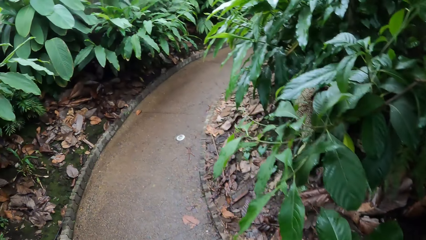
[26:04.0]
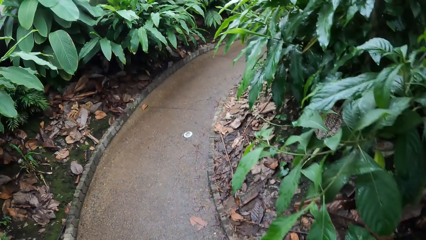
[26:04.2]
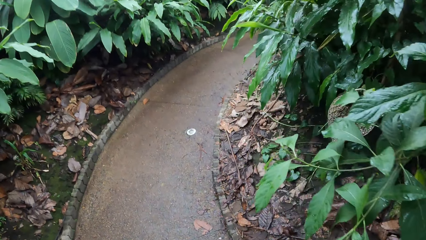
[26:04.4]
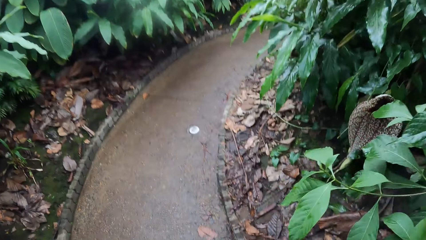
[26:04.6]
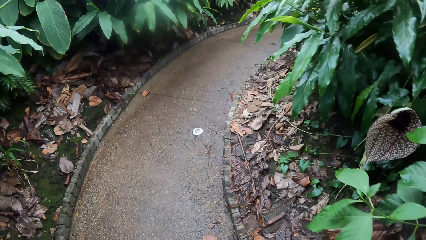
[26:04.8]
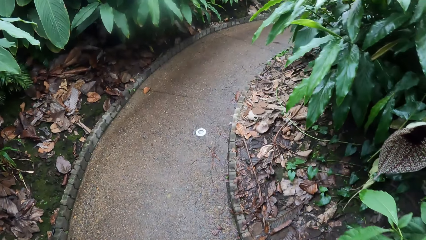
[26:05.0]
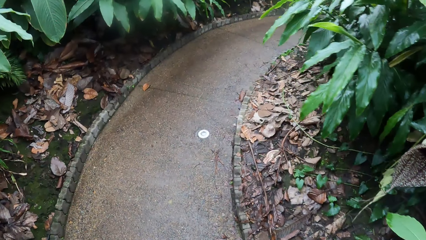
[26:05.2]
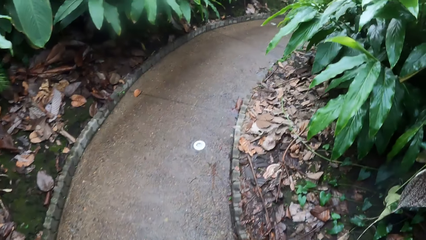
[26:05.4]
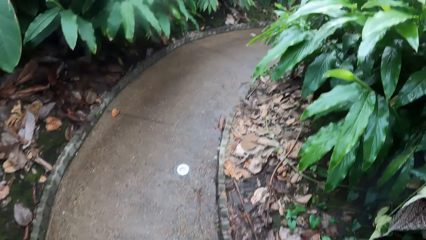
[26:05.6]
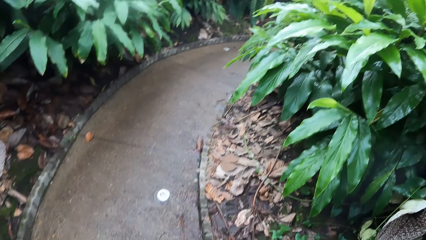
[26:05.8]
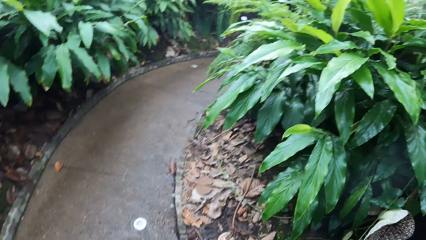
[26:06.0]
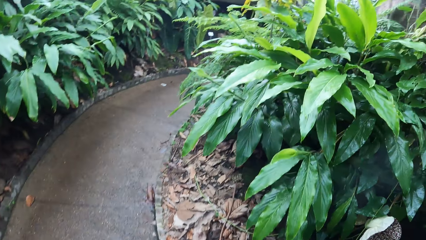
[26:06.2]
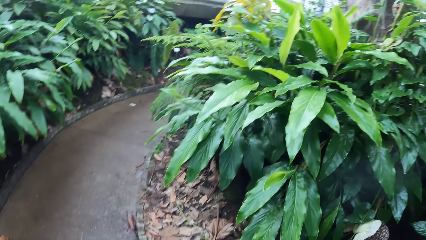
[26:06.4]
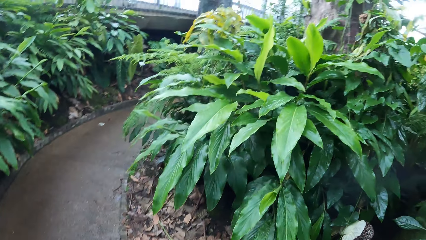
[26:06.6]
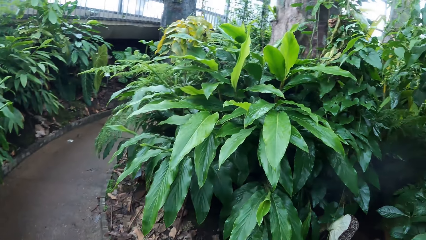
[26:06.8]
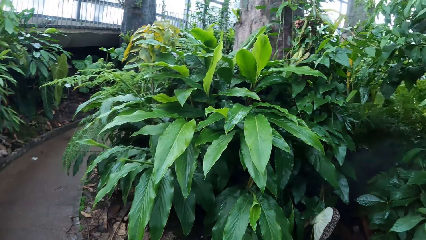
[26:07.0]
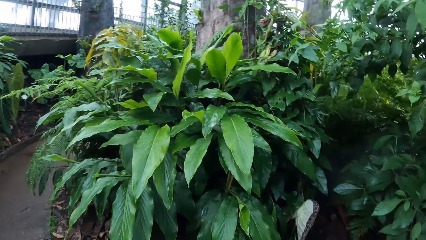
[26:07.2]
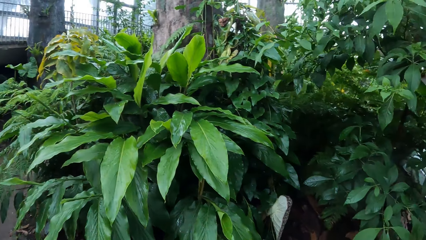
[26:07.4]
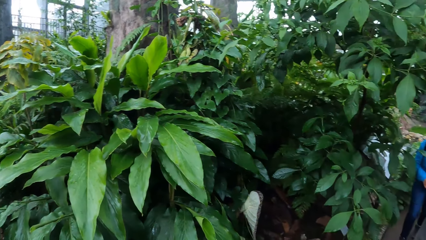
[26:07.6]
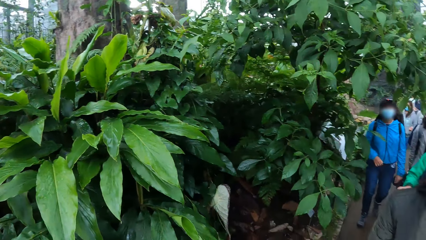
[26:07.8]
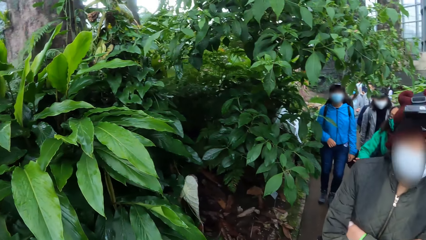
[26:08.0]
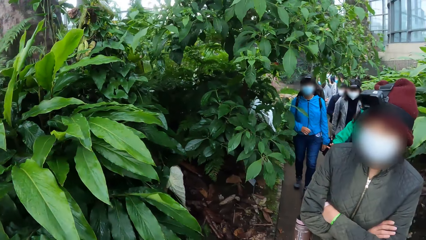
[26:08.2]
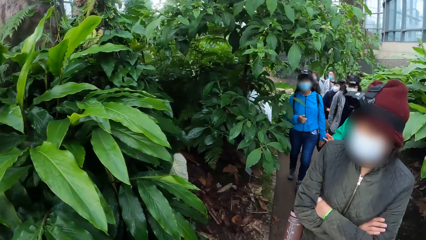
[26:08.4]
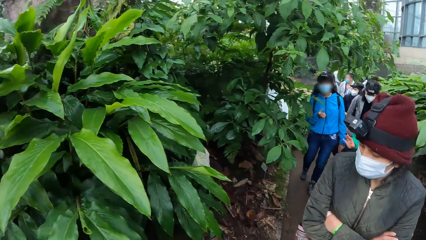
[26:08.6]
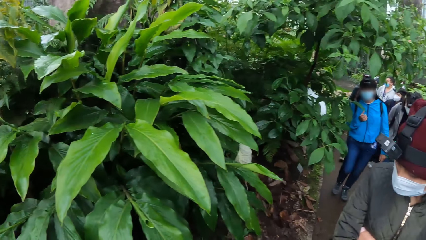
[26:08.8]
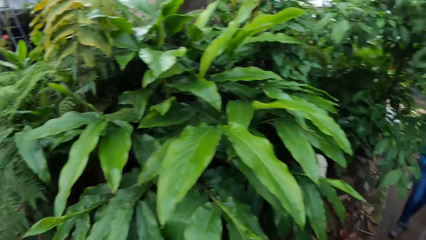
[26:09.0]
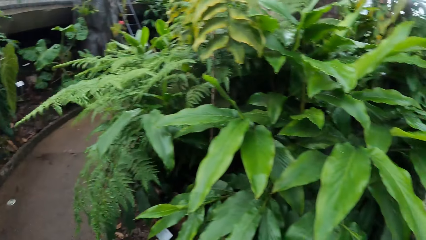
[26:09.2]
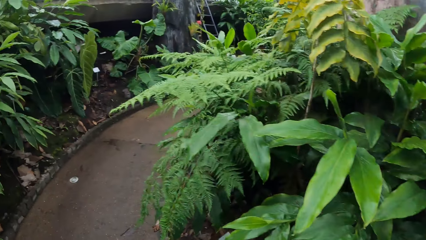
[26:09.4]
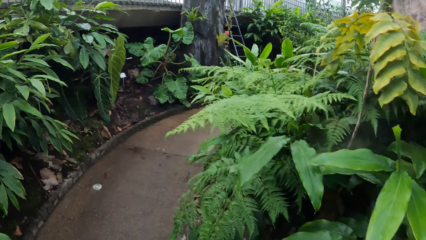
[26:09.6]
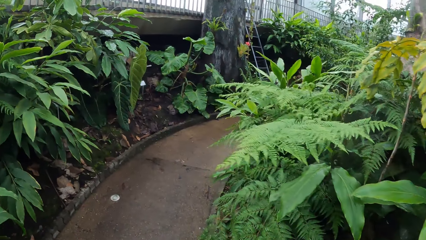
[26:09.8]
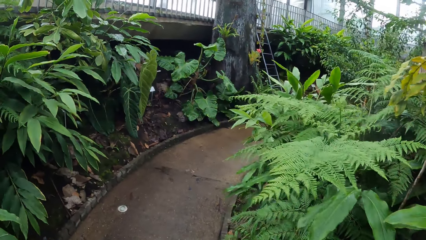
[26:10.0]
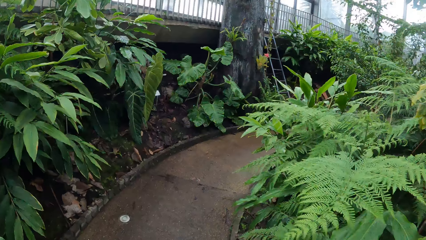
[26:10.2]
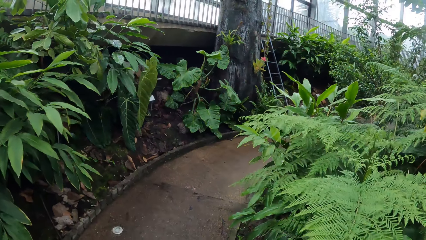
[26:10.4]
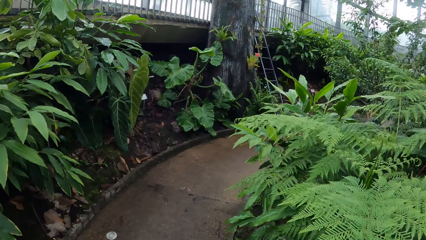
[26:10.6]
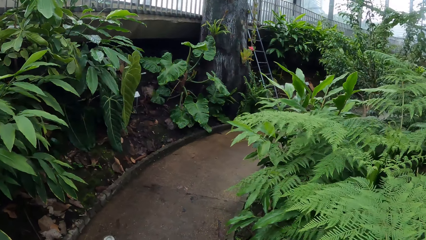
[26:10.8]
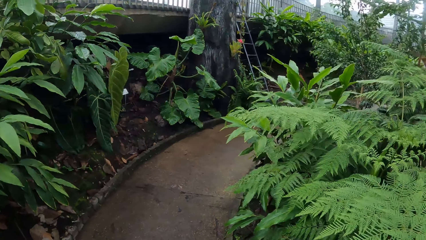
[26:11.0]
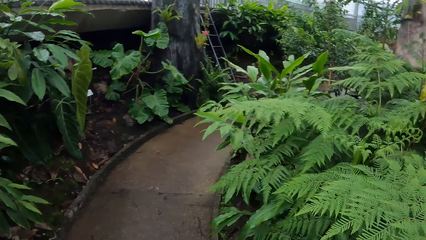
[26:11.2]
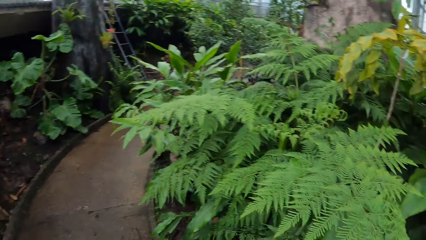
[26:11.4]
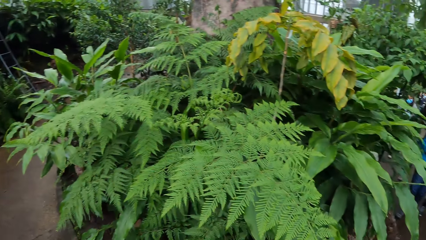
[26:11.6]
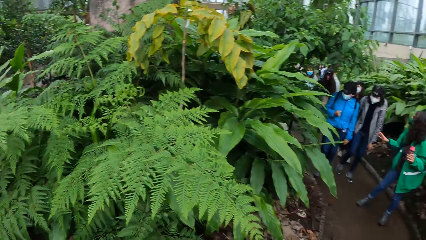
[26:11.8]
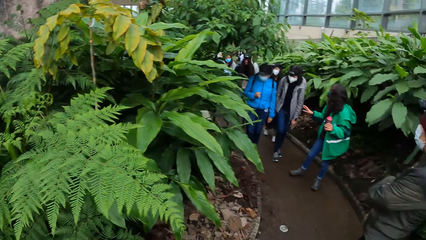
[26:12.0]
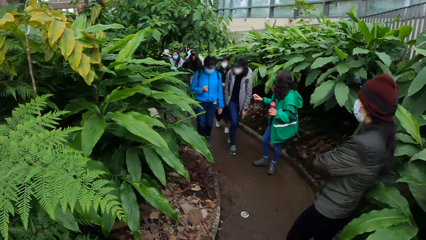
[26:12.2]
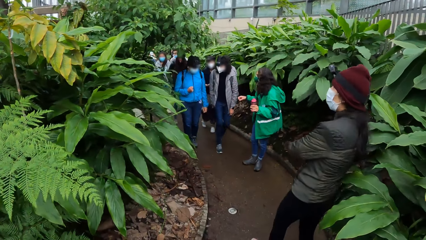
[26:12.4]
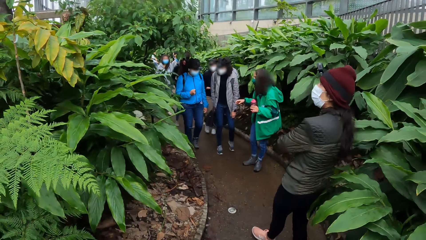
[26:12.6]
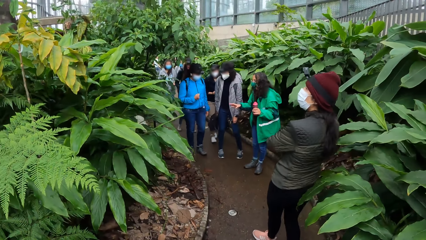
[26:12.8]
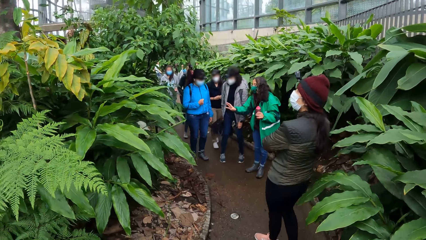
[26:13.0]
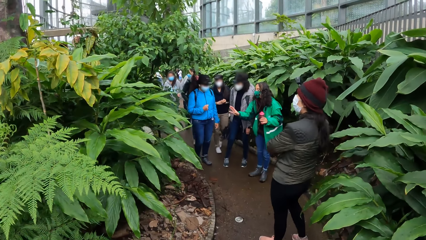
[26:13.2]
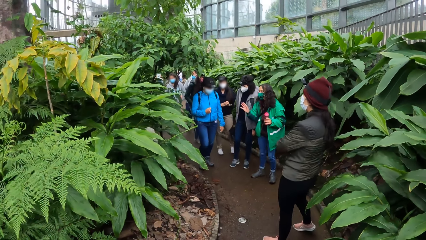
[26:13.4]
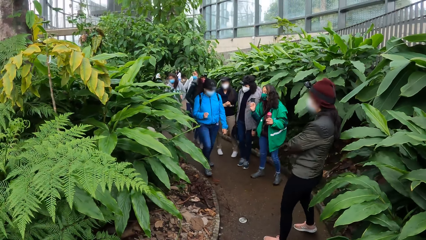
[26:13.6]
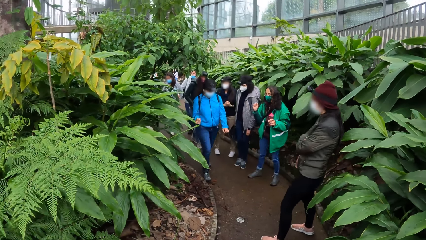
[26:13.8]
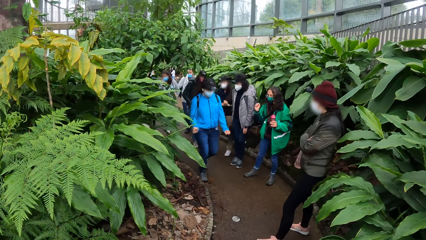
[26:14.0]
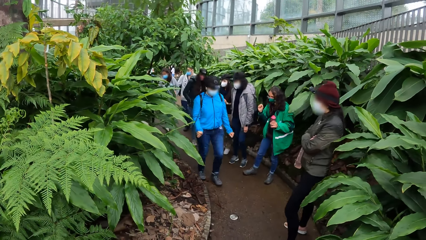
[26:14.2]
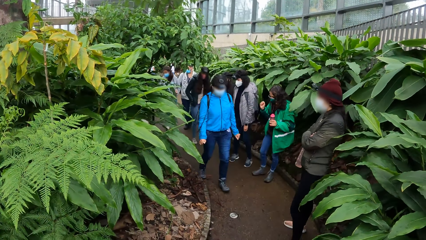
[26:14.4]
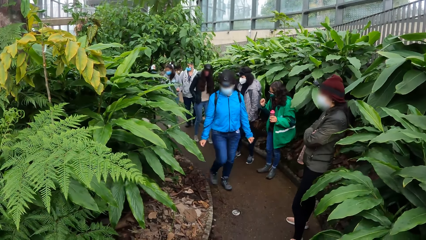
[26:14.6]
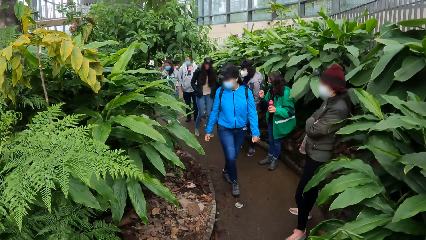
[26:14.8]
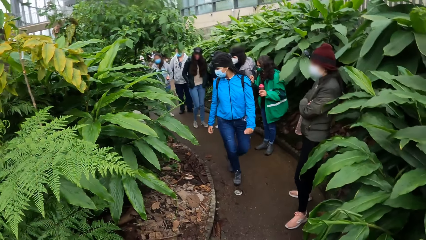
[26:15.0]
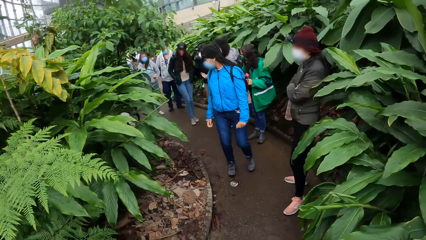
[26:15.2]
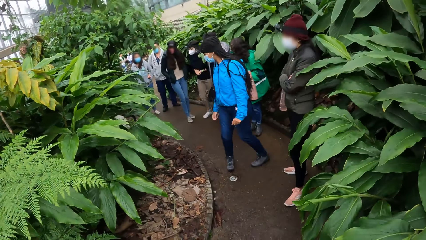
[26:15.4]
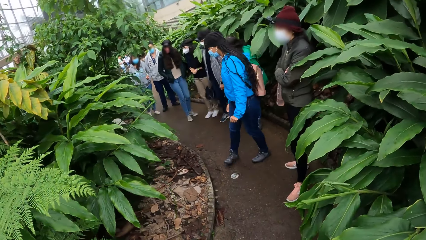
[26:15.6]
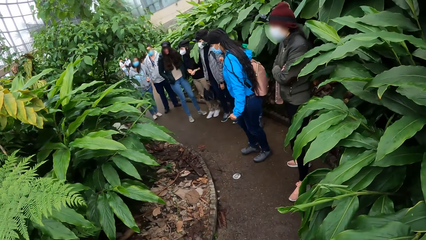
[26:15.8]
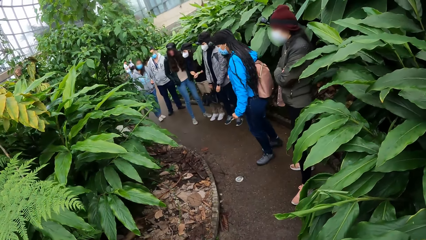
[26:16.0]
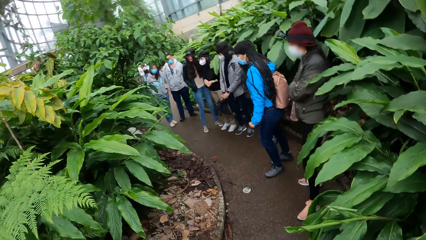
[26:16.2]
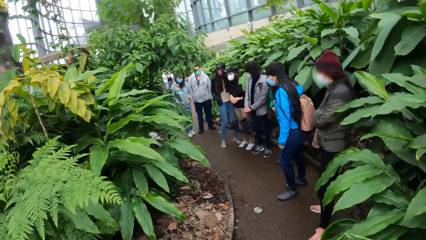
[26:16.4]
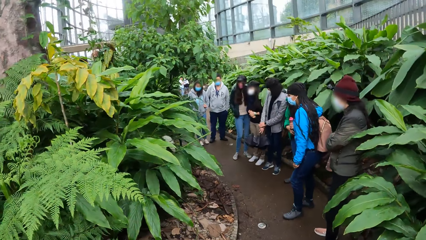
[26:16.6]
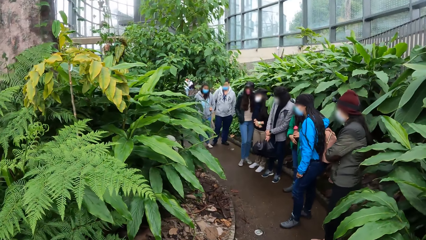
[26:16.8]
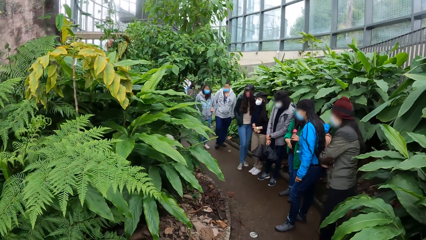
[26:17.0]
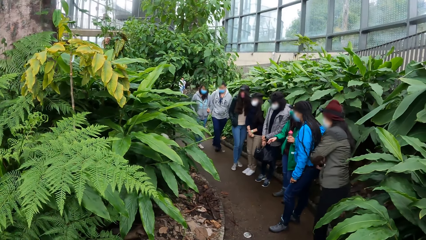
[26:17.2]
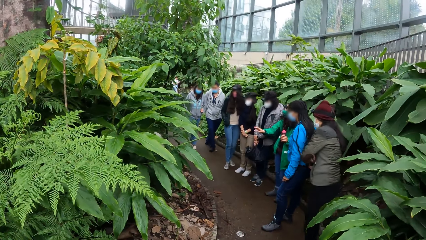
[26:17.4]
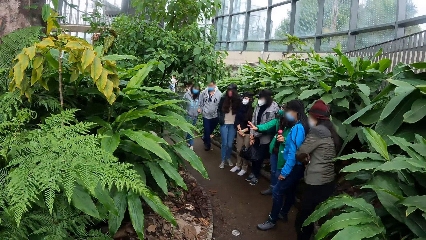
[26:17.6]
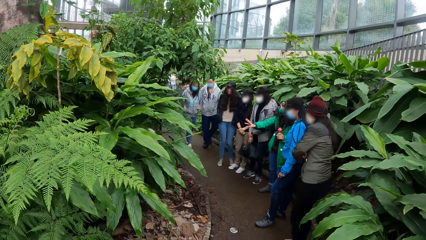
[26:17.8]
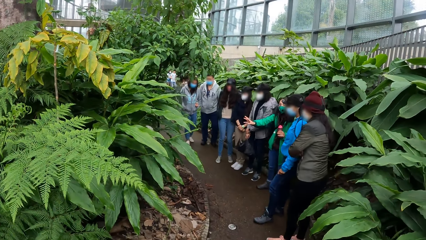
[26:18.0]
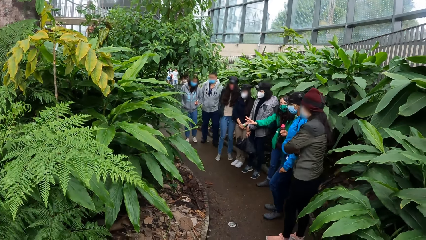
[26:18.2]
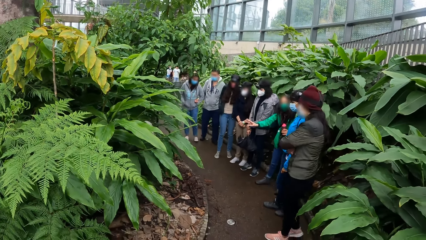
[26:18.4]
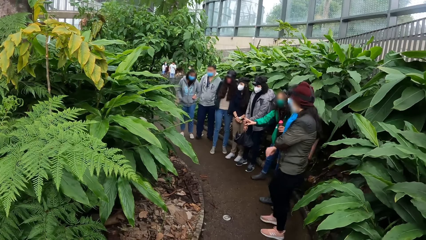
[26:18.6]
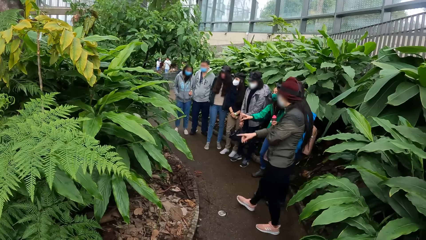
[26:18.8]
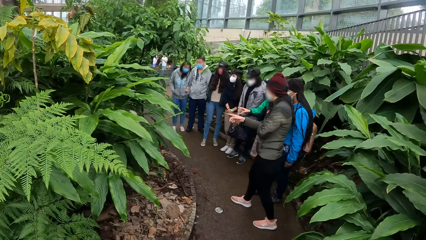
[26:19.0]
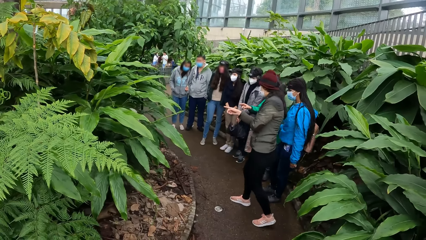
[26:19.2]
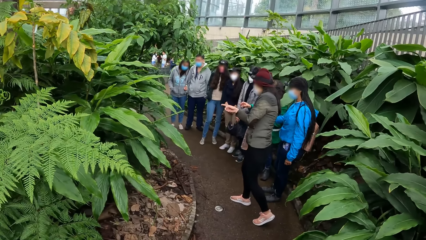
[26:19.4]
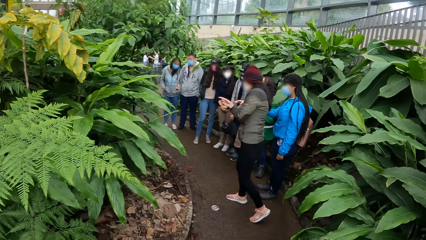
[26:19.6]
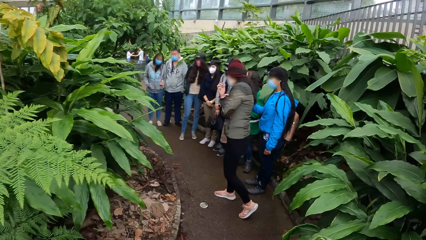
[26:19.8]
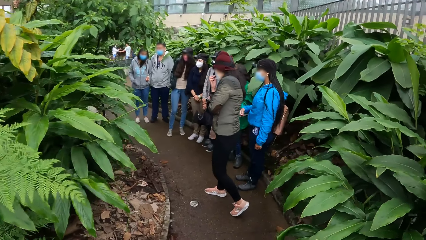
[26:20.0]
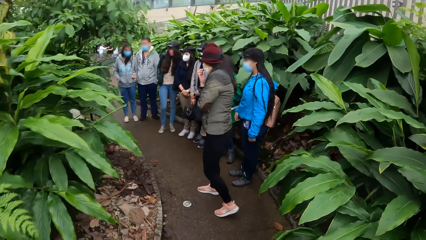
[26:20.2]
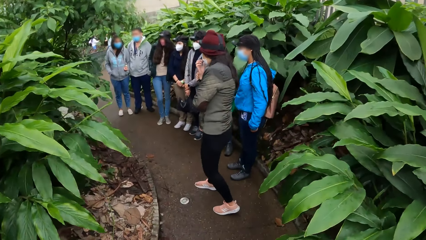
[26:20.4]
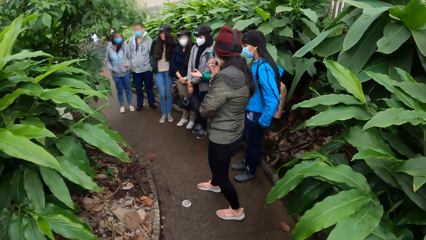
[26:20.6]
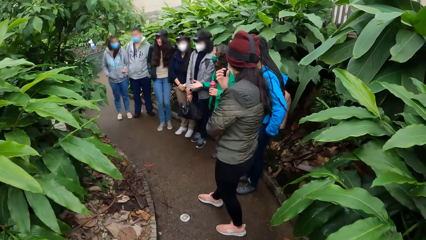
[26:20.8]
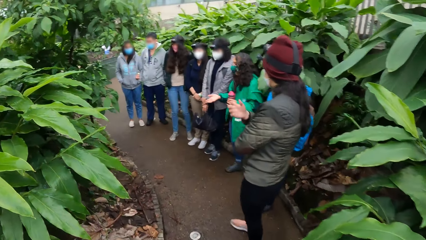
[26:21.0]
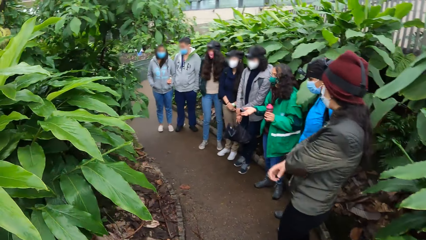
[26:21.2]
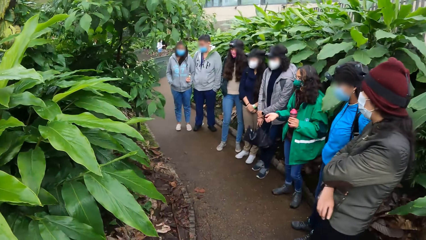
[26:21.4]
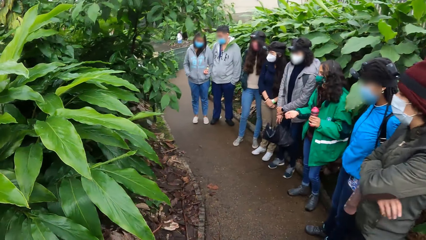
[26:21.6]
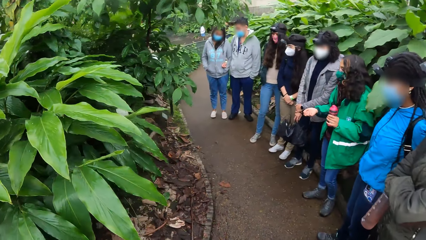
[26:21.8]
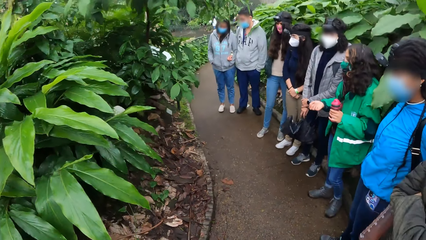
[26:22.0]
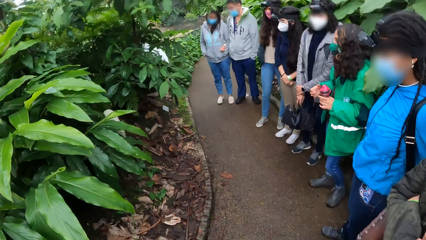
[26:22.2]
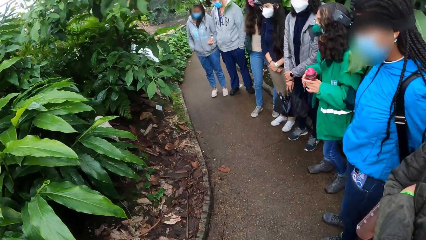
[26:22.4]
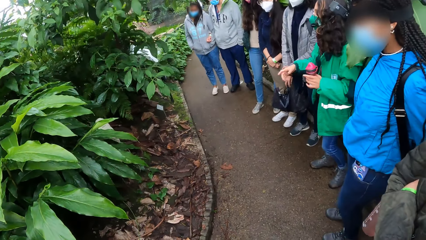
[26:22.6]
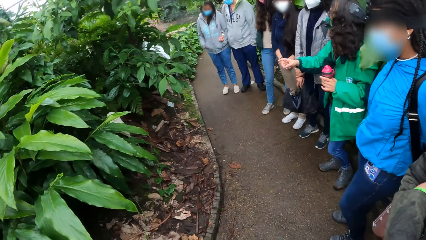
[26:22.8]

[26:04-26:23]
The camera wearer looks back at the woman and the group of people. They walk up the path in the exhibition arena. They look back at the woman and the group of people. The woman gives a presentation on different plants to the camera wearer and the group of people in the exhibition arena. The camera wearer stands for a while. Another woman points her right hand to the plants. A third woman points her right hand to the plants. The camera wearer moves towards the group of people and the first woman.
